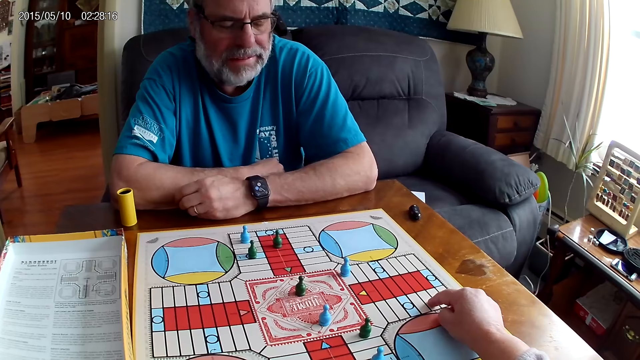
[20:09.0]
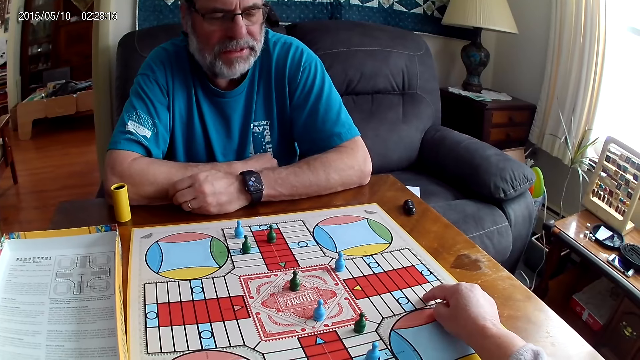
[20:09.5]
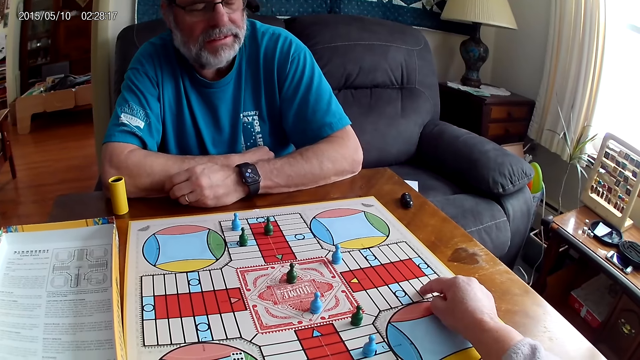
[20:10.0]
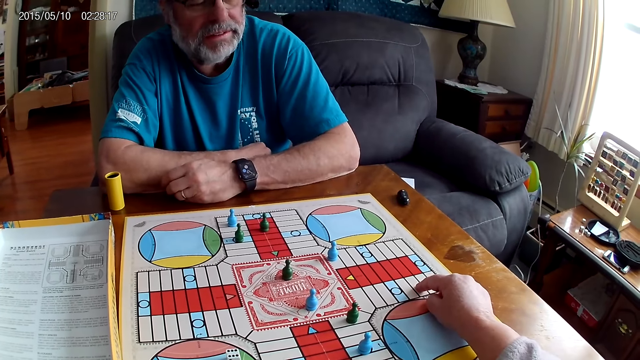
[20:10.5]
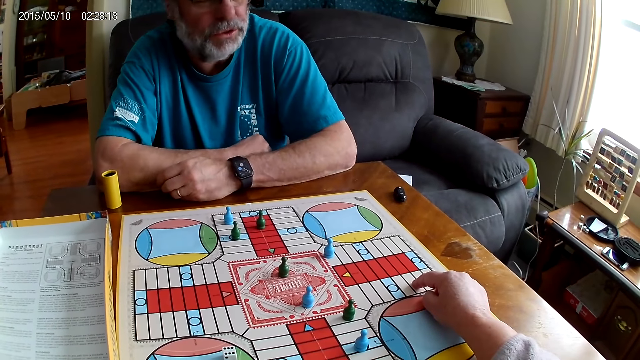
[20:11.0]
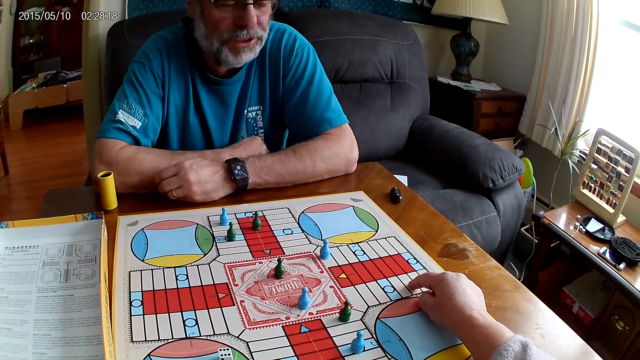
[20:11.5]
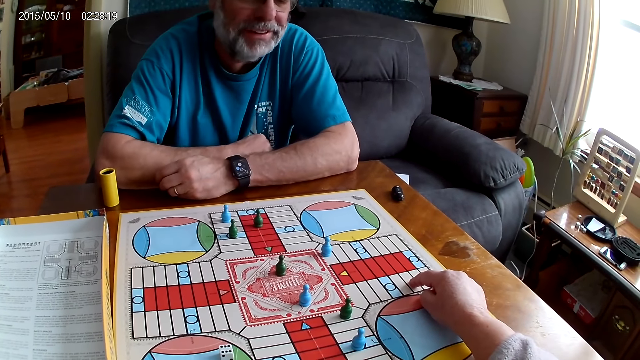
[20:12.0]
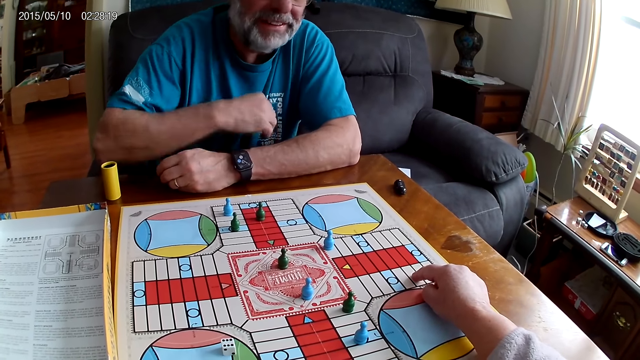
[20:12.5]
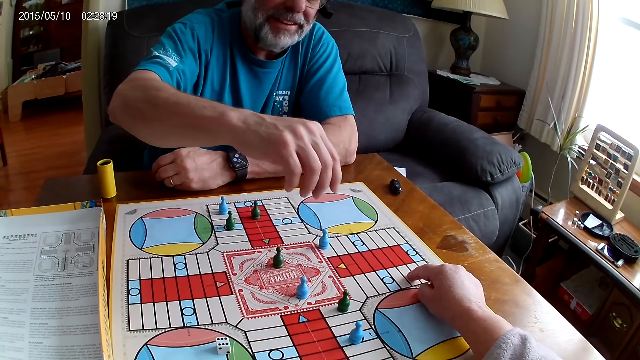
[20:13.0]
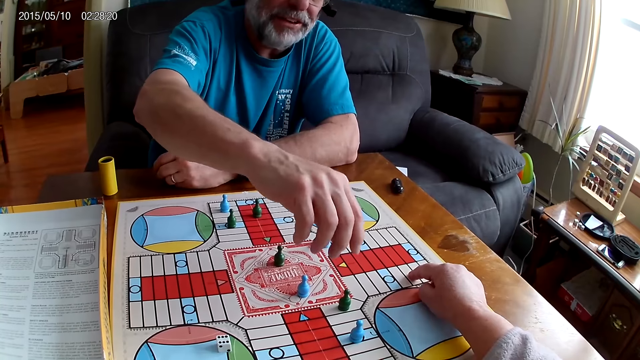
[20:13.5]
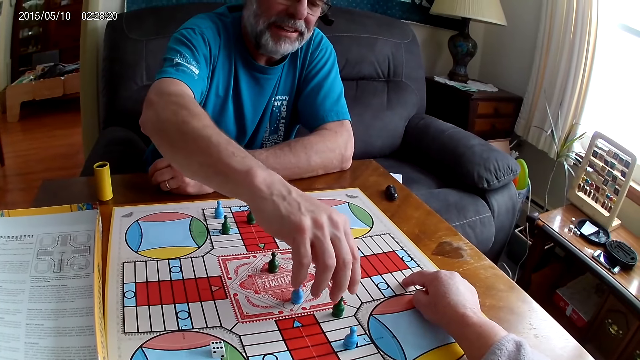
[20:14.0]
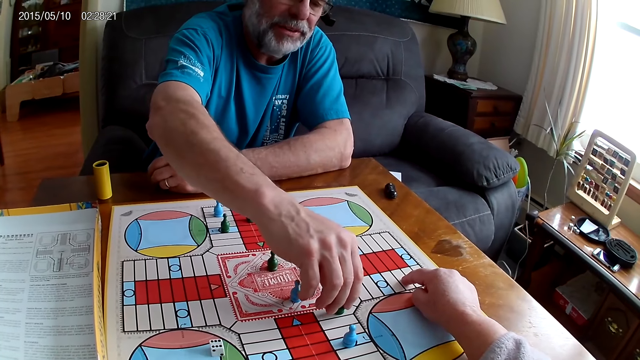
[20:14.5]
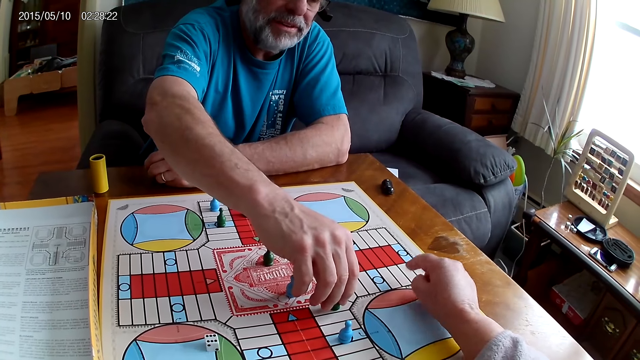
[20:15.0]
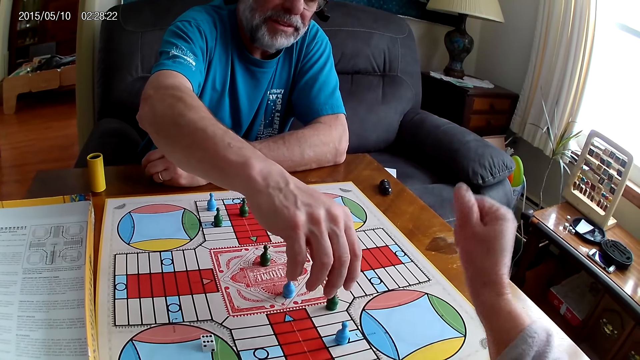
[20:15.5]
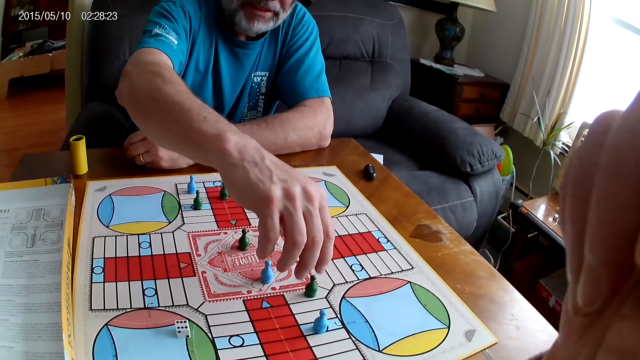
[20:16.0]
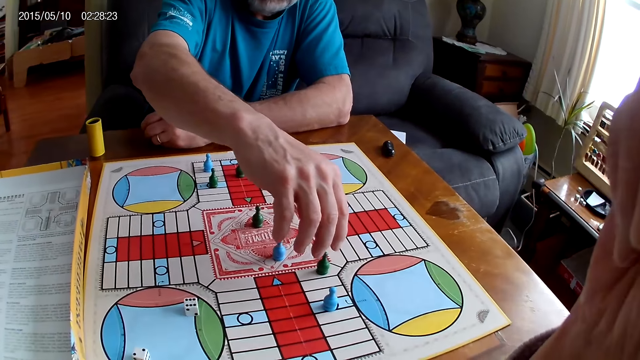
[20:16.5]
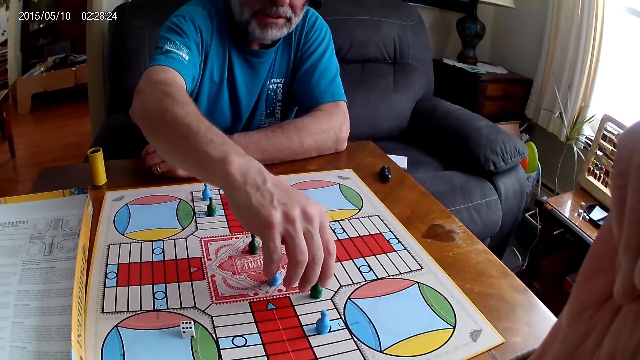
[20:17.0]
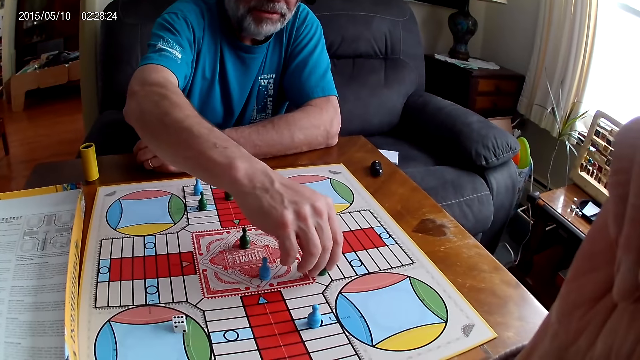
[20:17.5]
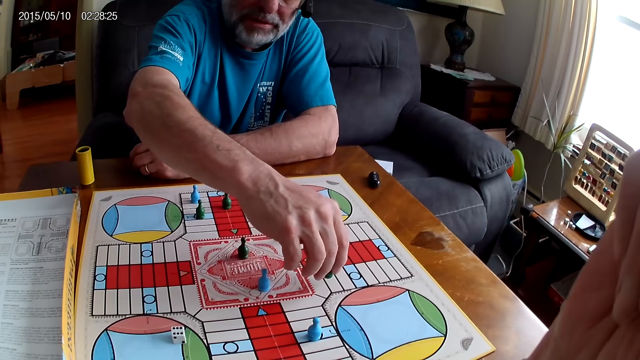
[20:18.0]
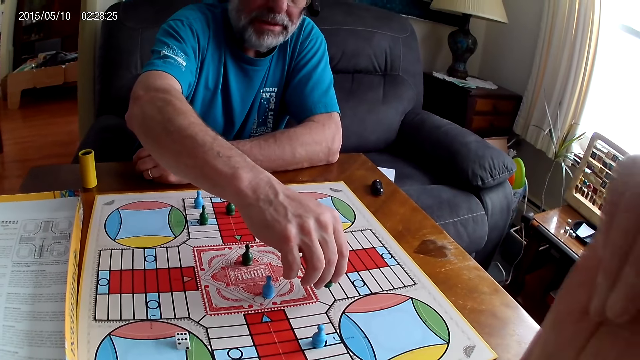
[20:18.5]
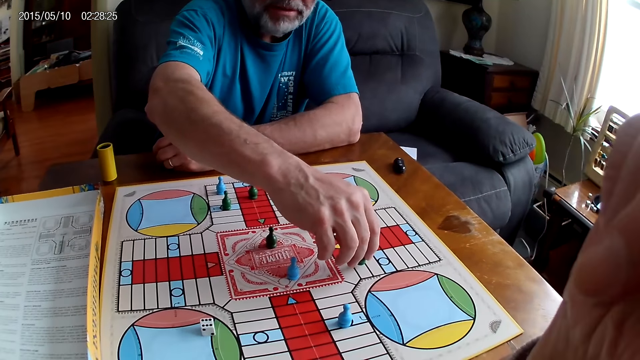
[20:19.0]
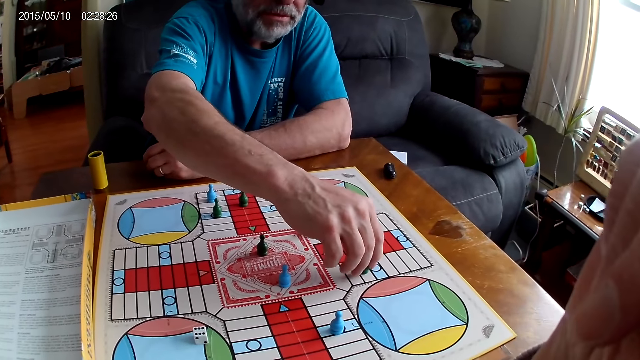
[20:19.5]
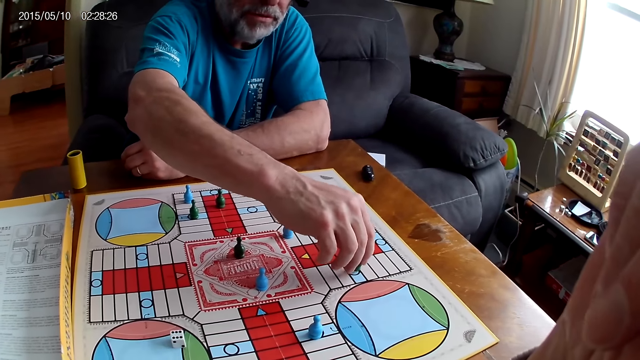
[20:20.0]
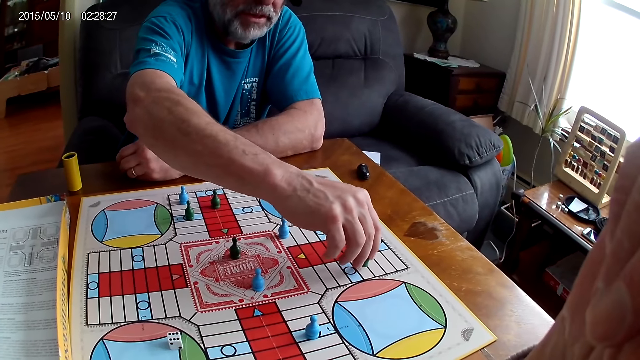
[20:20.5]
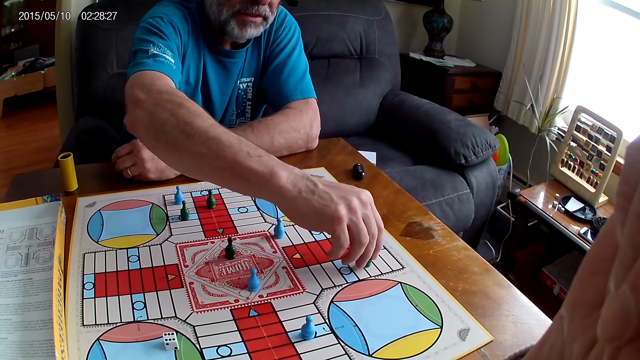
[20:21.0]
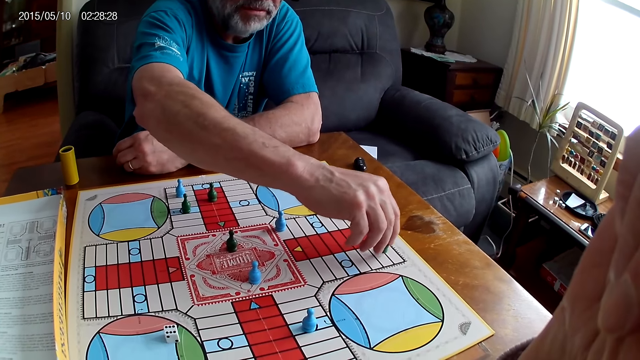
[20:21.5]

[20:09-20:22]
A man converses with the camera wearer. The man moves a green pawn through some cells on the Ludo board with his right hand. The man holds the token. The camera wearer responds to the man. The man moves the token.

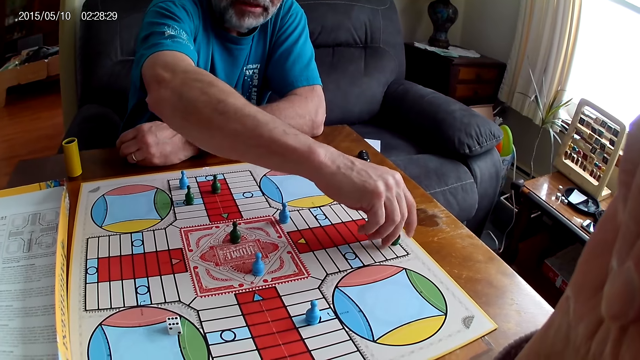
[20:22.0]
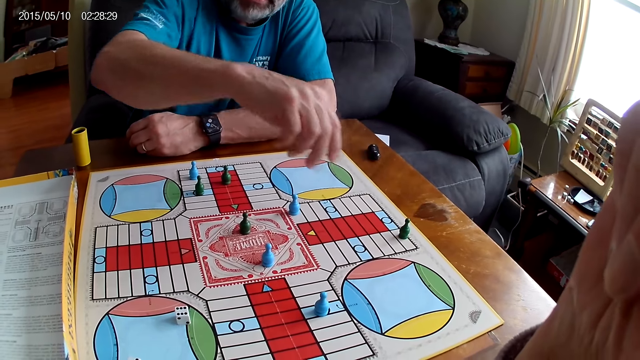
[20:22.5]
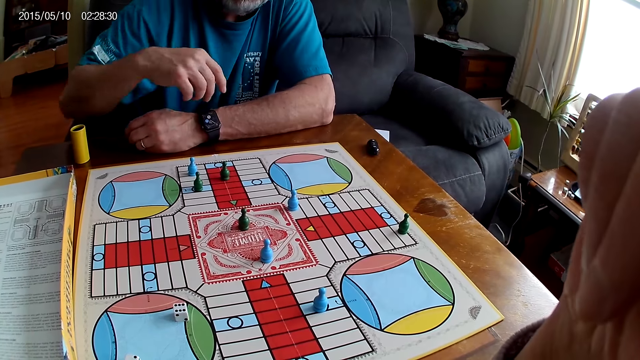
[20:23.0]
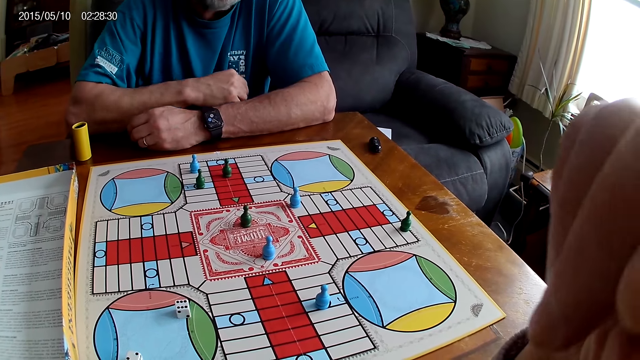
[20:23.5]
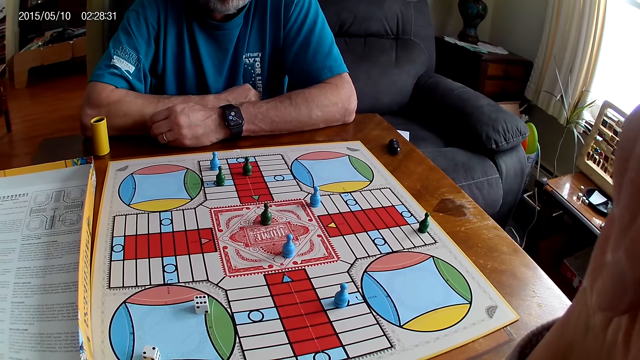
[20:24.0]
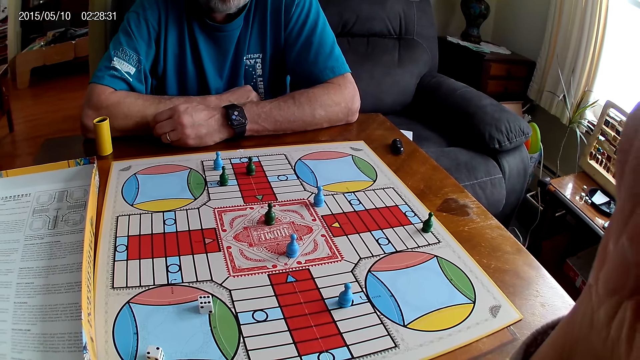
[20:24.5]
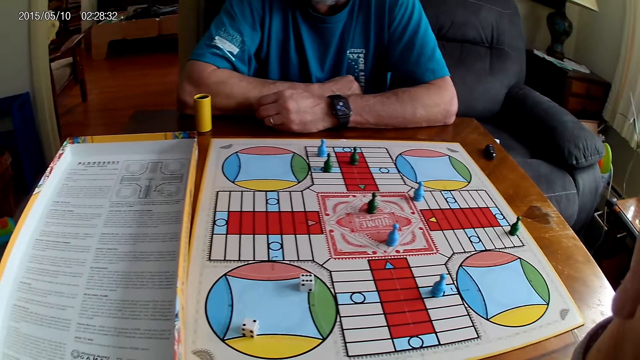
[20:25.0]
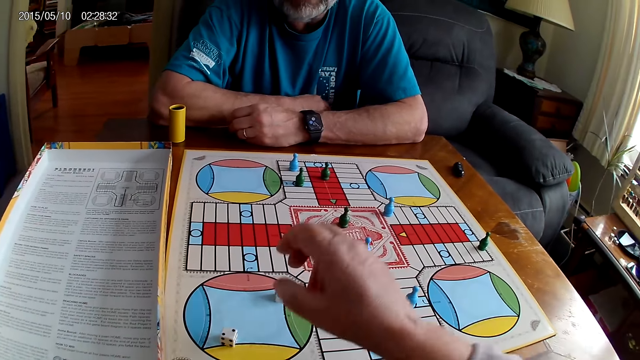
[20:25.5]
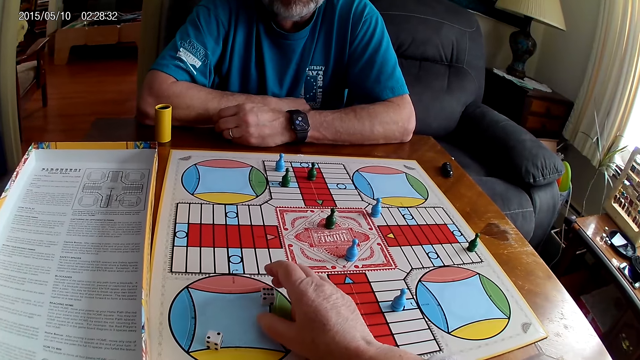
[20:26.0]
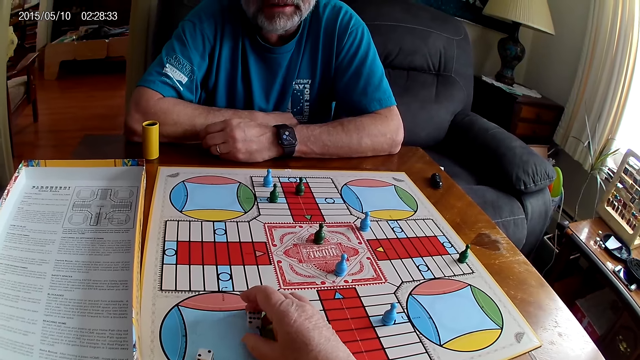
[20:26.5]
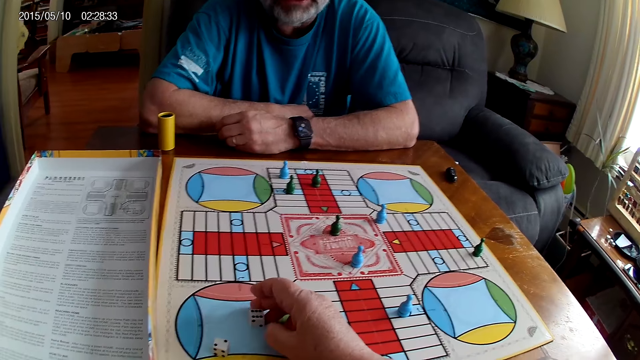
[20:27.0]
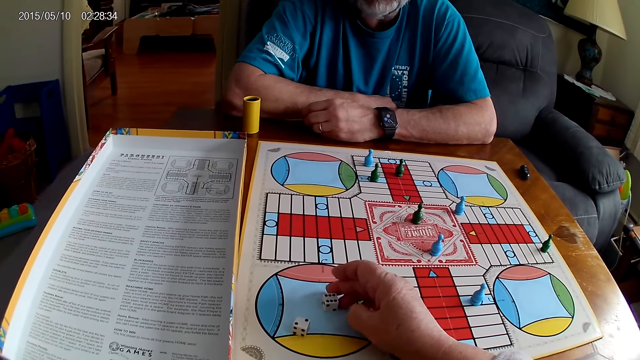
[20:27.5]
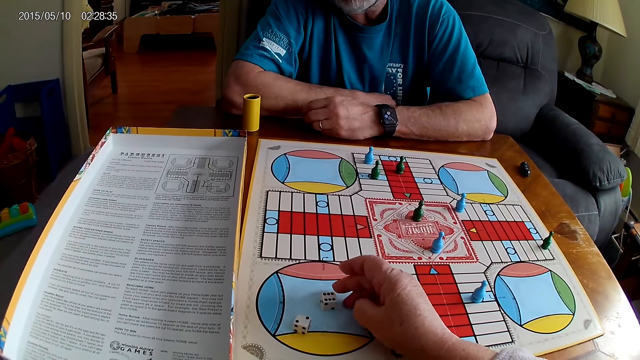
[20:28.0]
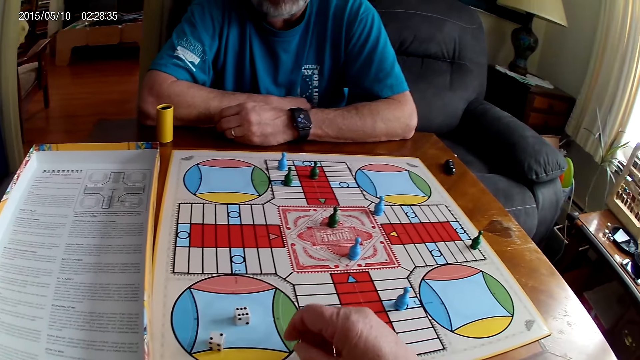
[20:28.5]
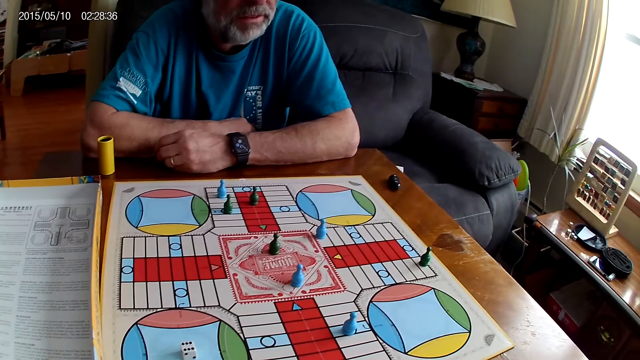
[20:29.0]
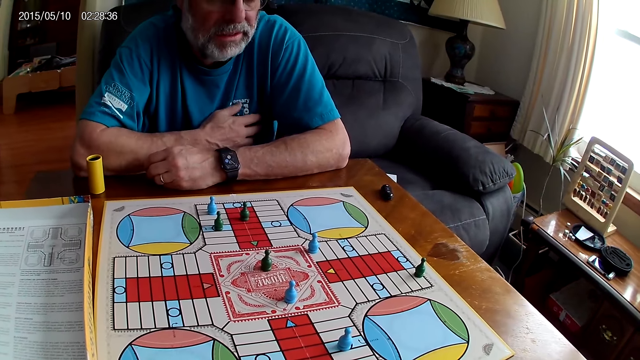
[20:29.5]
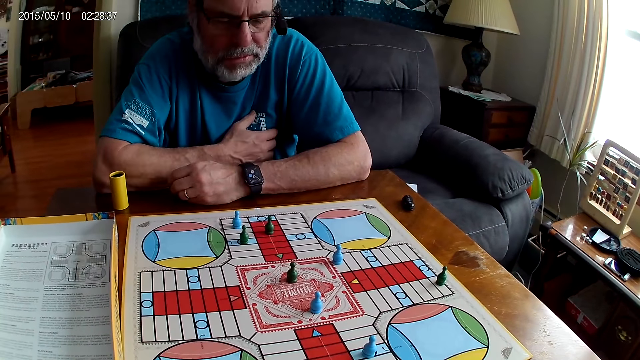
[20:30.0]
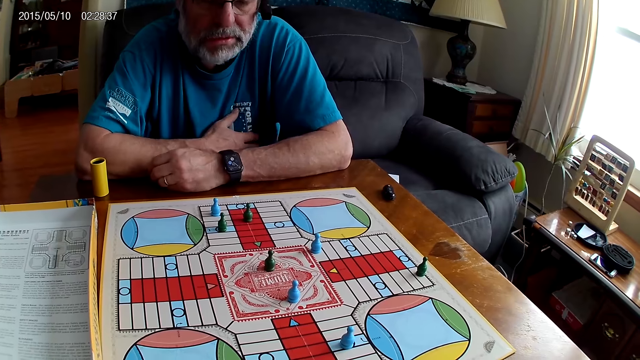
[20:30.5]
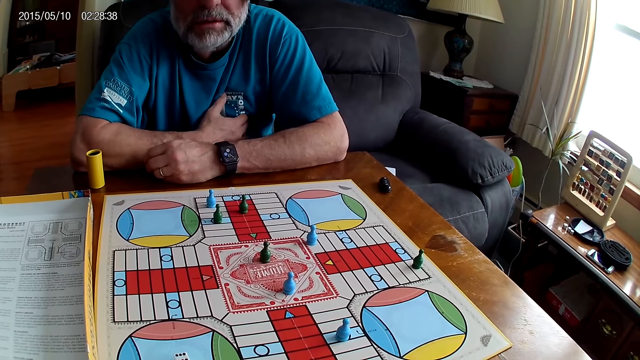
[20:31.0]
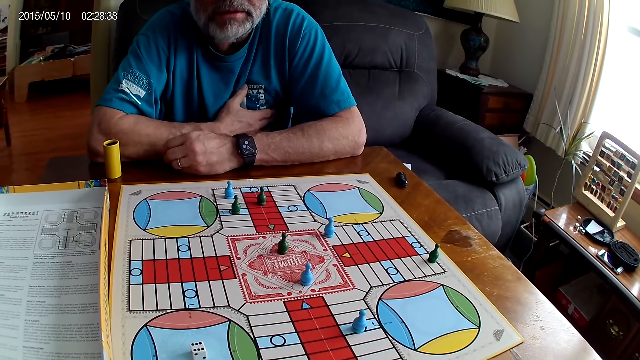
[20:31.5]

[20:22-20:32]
The camera wearer converses with a person. They move the dice. The person responds to the camera wearer. The person scratches his chest.
